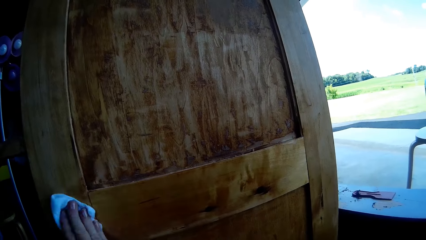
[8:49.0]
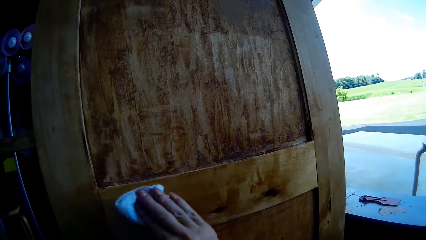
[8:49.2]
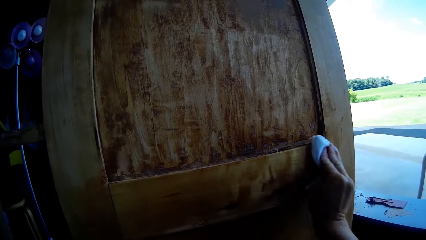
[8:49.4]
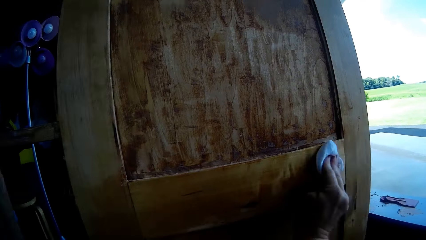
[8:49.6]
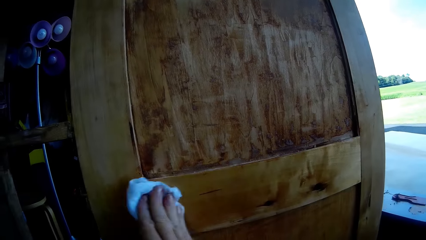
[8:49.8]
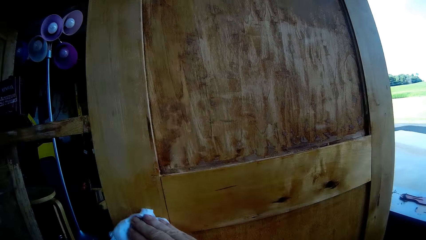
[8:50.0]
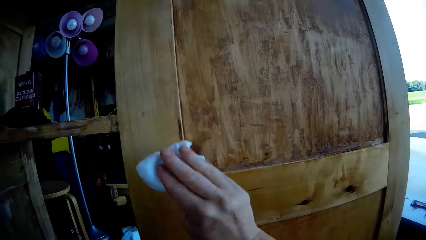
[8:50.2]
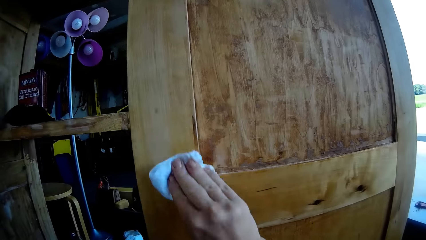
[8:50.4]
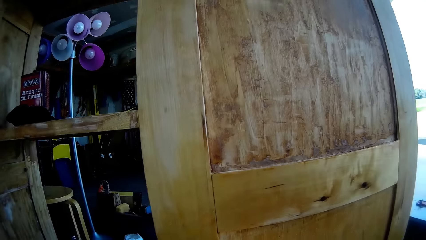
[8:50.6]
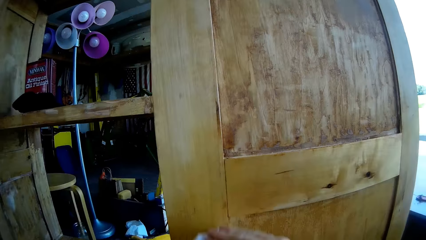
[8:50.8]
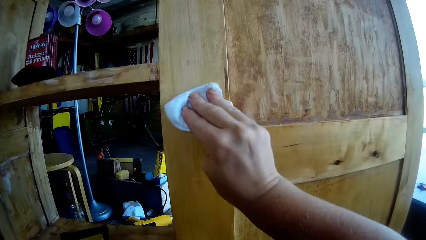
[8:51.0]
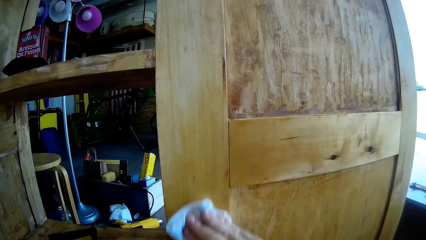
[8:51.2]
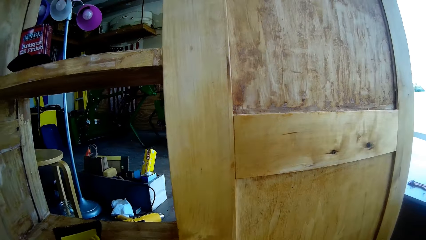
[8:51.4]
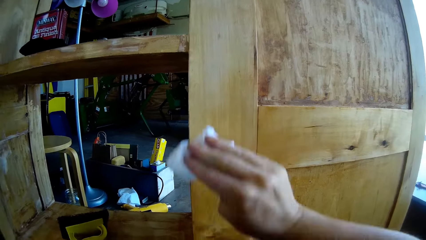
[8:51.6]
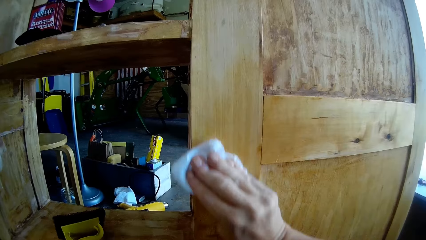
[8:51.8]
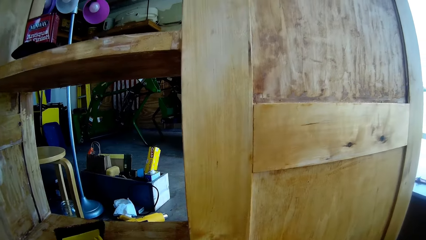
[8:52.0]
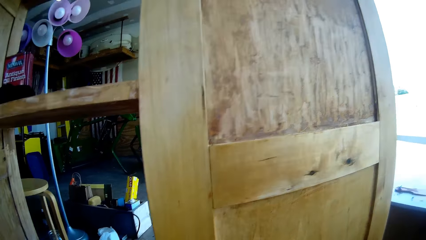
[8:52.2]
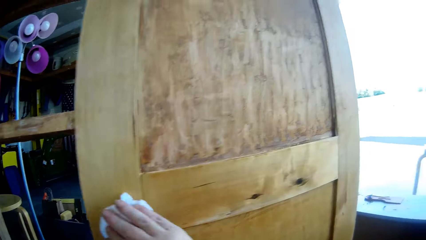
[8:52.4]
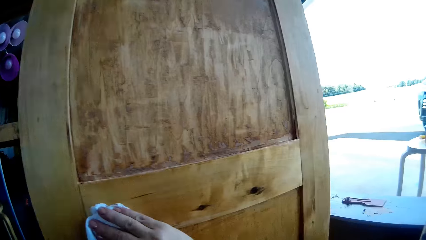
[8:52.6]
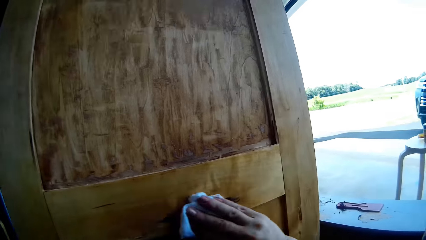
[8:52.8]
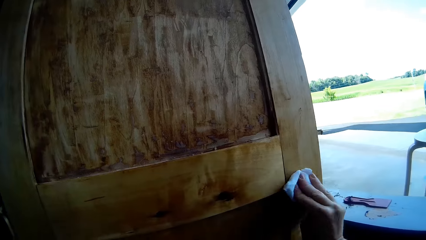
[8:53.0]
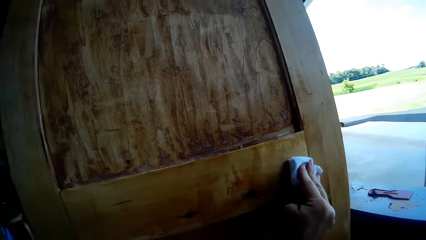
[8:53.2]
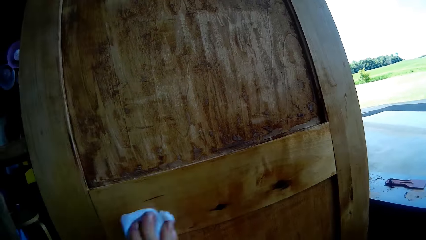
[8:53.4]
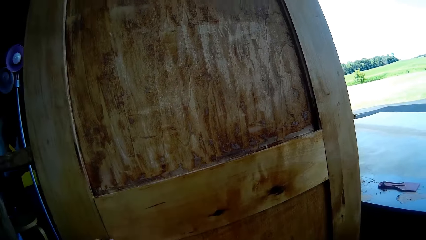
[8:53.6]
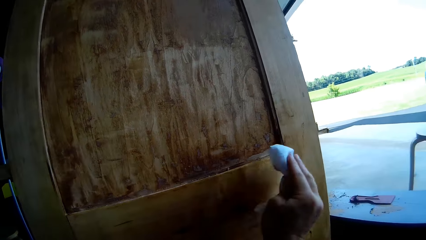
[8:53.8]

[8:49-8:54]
The camera wearer wipes the cupboard.

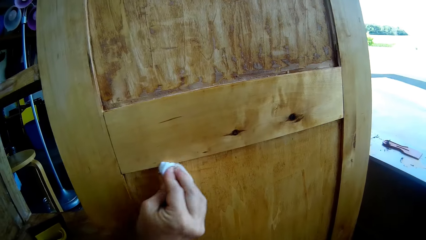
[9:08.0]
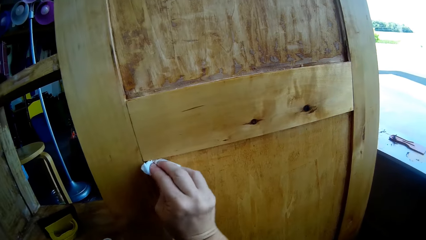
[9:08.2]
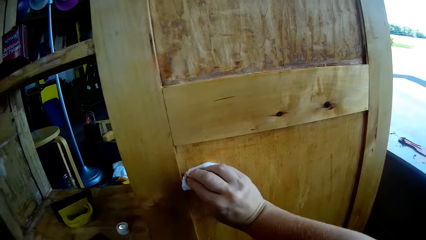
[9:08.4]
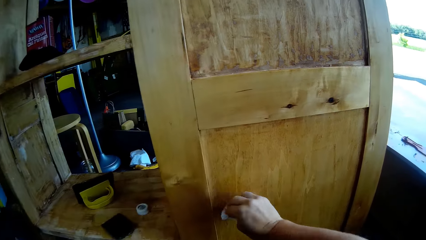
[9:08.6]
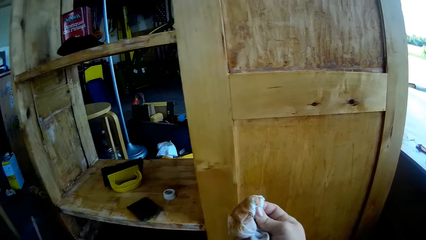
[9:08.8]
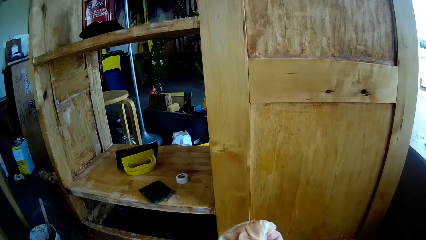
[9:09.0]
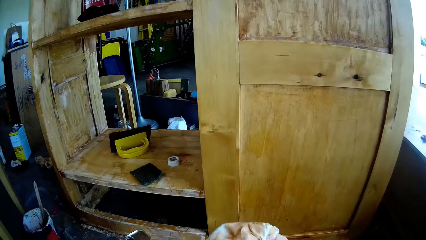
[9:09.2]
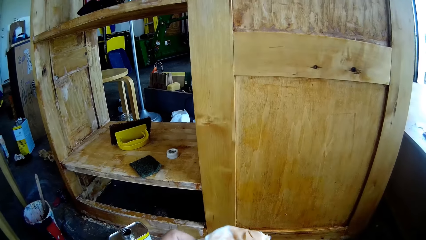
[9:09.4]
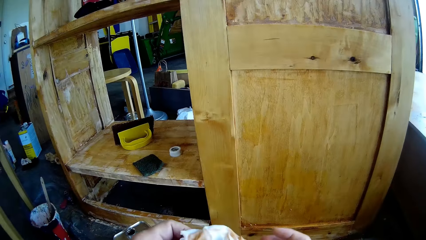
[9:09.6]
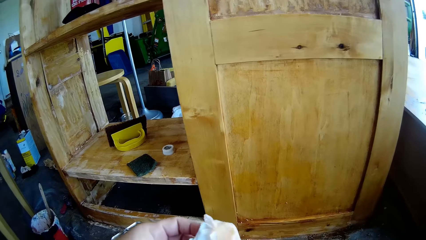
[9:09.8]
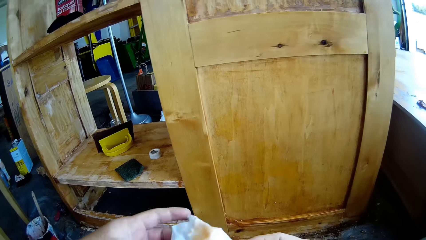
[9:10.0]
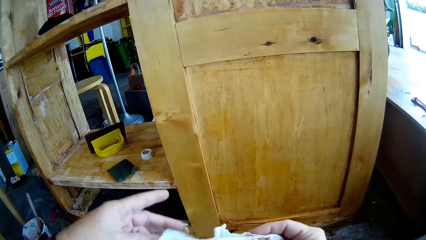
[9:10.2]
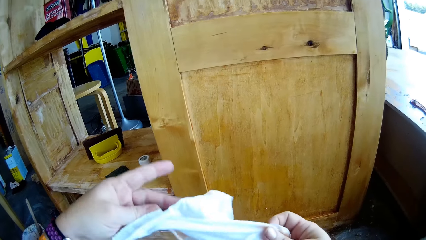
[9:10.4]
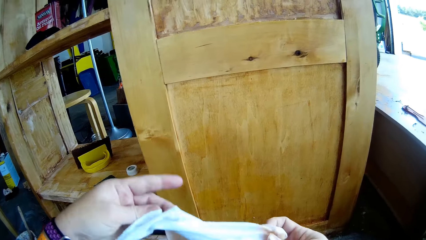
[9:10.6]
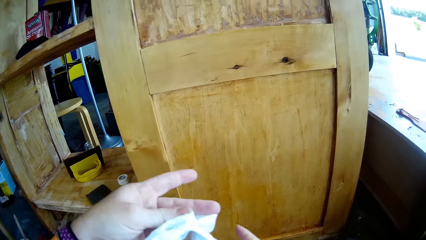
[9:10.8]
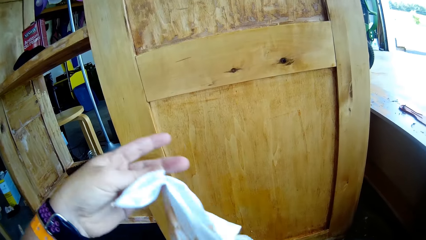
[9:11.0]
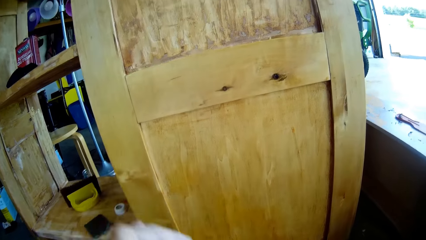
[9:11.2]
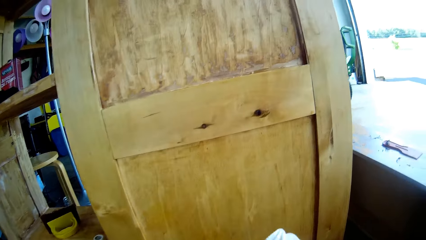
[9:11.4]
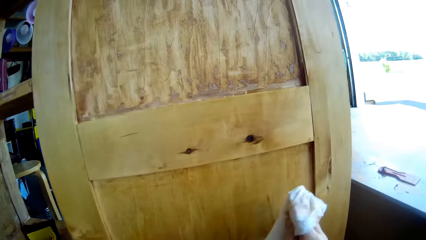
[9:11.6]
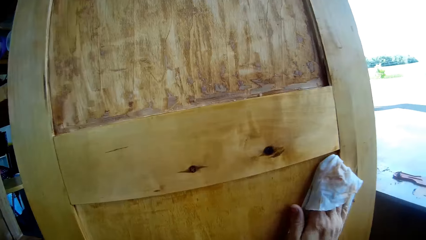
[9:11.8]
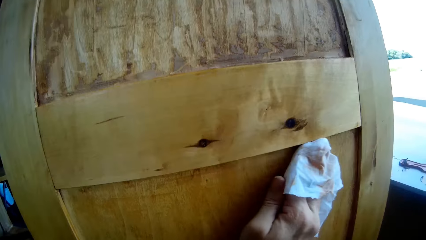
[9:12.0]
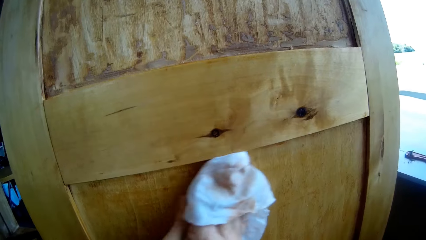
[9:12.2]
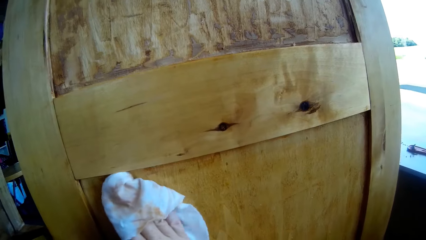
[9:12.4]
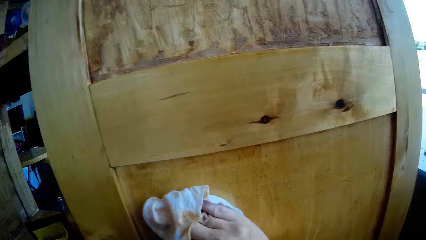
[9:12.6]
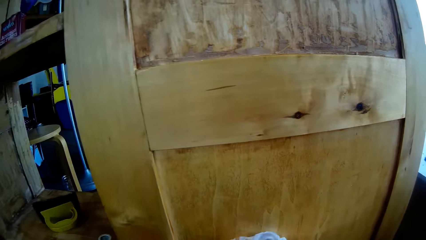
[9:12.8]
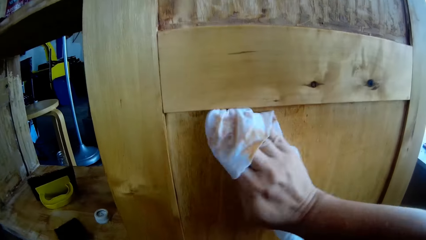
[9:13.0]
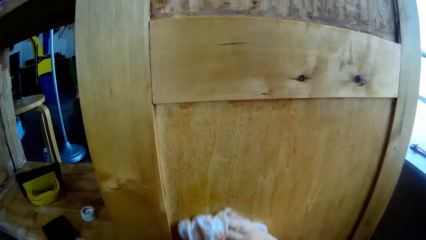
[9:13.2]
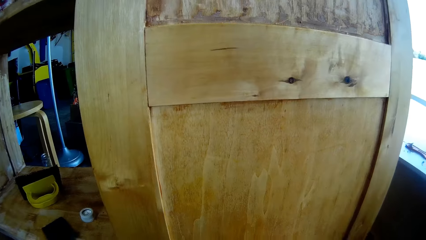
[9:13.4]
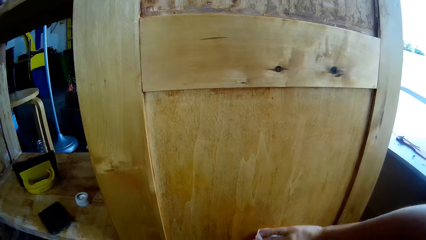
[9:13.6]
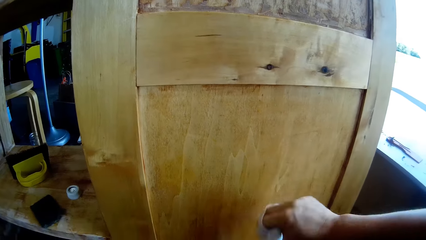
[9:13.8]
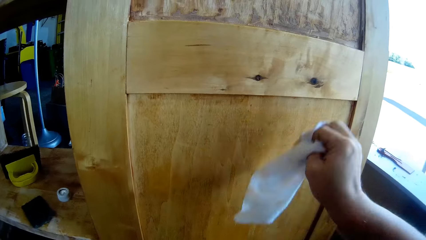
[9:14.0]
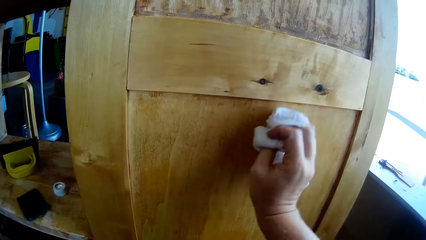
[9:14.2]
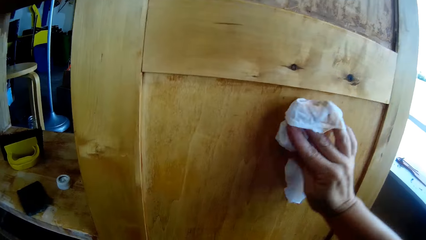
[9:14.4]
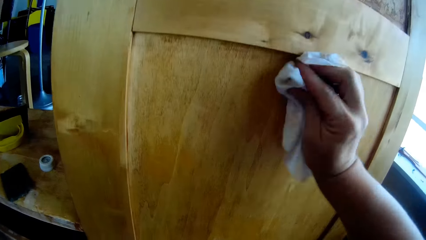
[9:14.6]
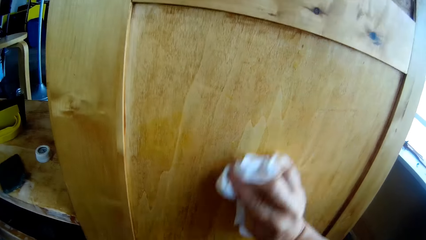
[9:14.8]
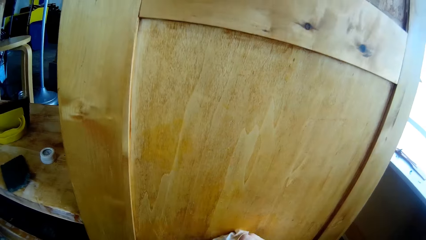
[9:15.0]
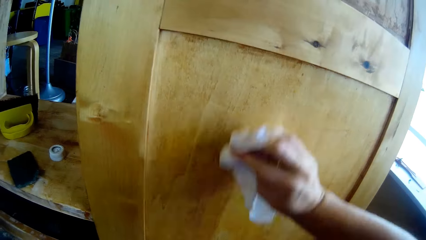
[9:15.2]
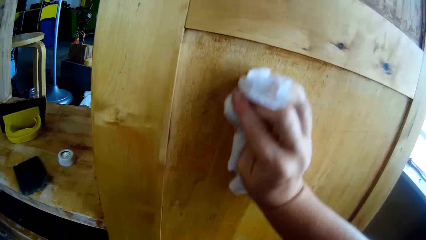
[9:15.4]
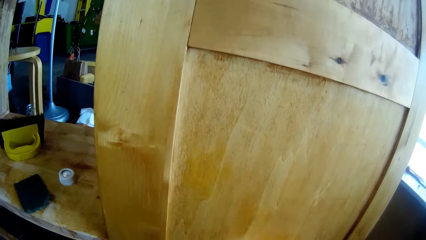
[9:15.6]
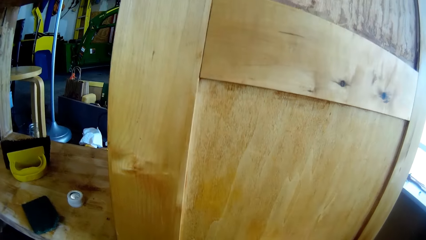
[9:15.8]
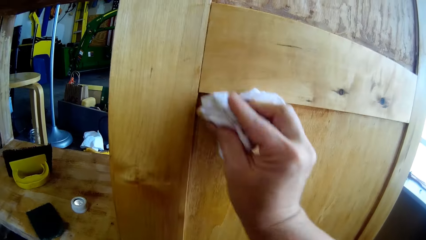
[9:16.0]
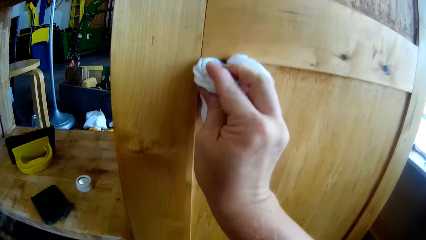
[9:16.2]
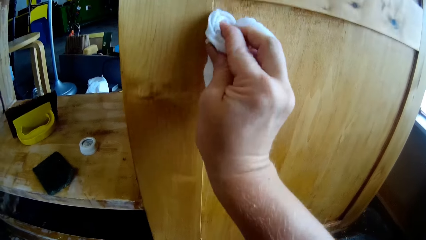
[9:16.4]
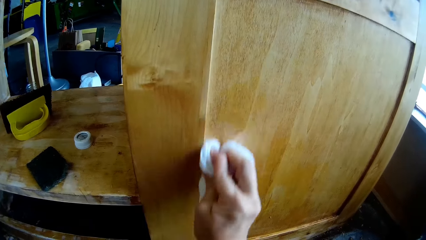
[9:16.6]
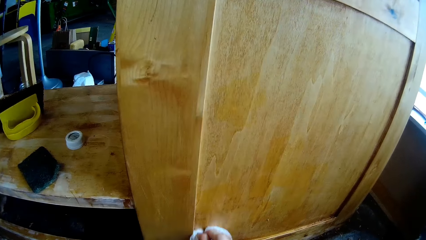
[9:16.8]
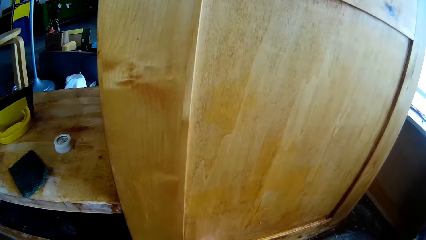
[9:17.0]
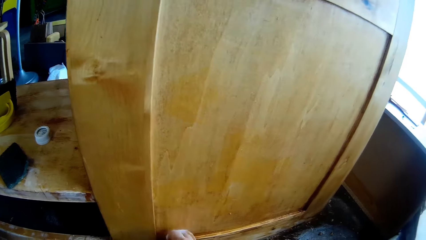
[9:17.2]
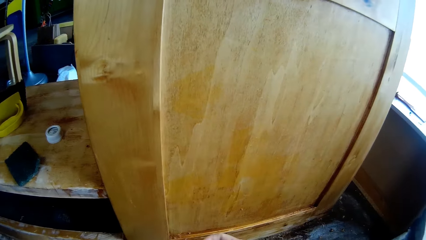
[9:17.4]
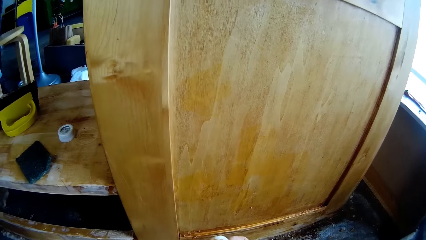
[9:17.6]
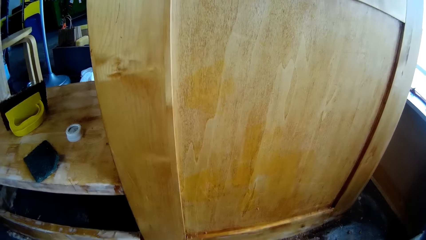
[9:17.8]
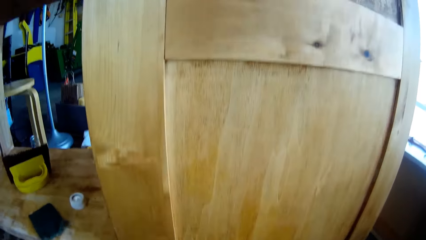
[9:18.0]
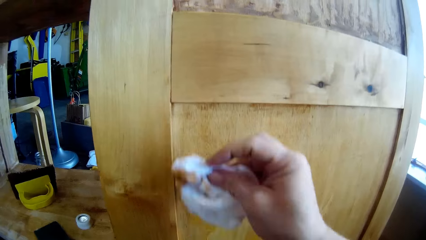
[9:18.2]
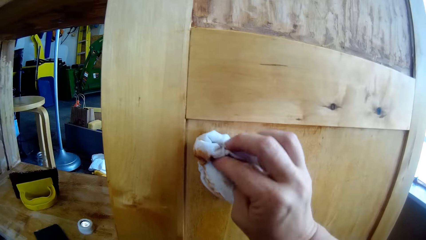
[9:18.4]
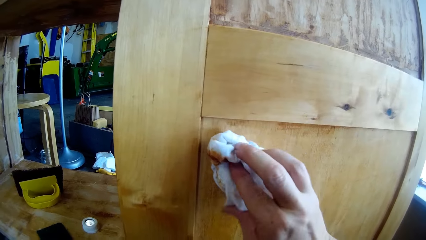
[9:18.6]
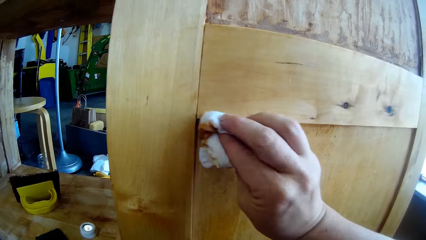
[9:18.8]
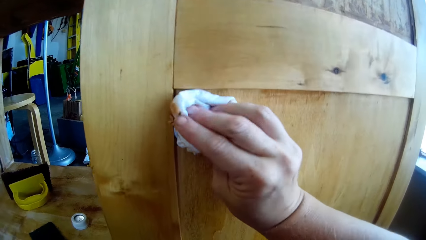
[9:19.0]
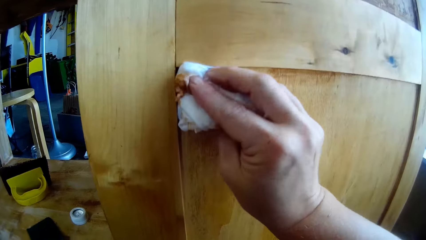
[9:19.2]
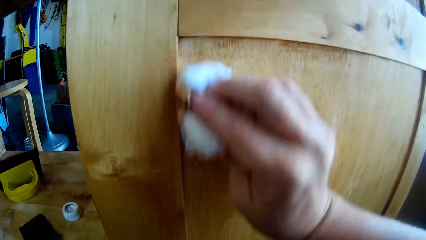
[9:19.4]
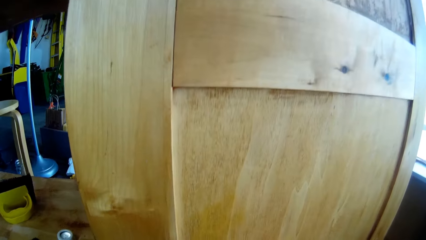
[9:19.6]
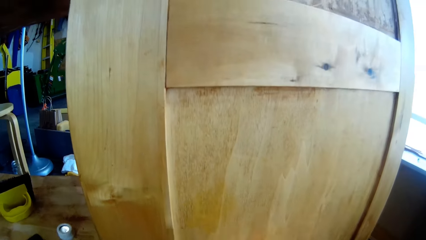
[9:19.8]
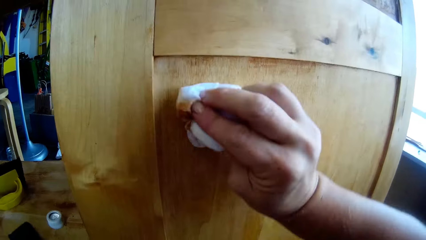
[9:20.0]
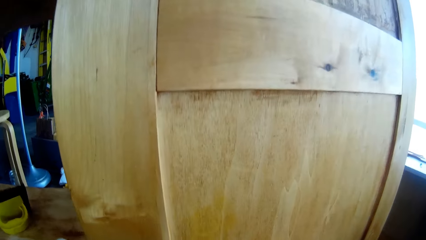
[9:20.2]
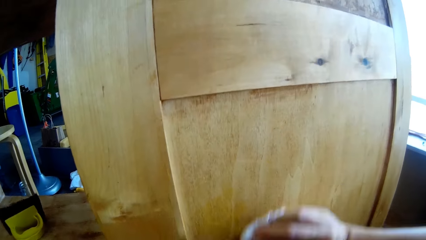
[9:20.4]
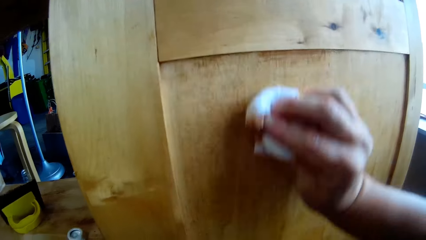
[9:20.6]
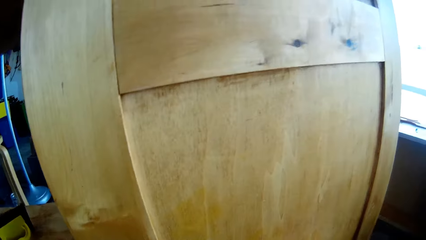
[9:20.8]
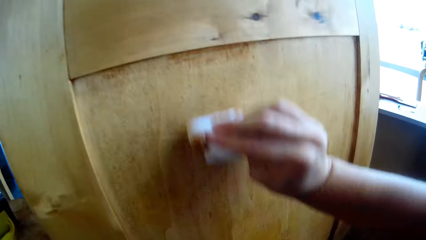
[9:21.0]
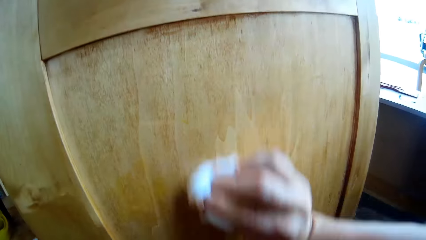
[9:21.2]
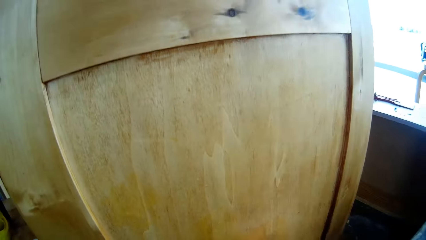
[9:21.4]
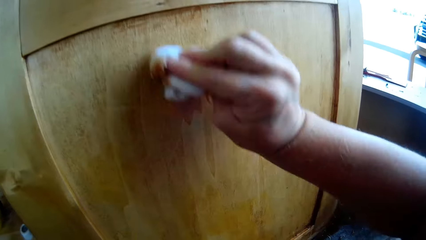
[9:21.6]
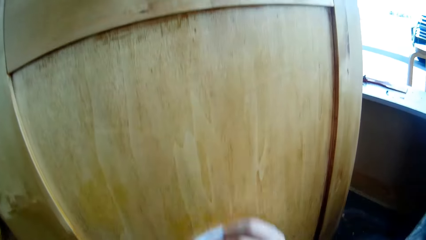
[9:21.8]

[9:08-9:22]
The camera wearer holds the white cloth with both hands. They unfold the white cloth. They check the cloth. They wipe the cabinet with both hands.
